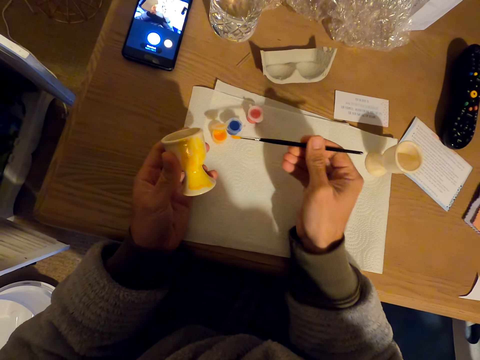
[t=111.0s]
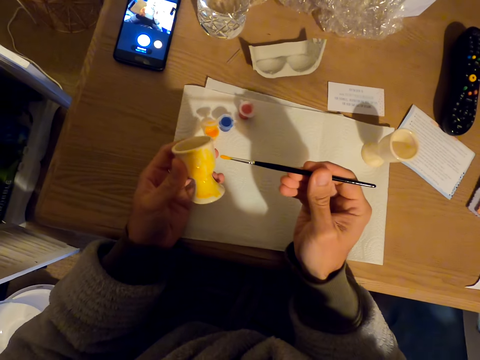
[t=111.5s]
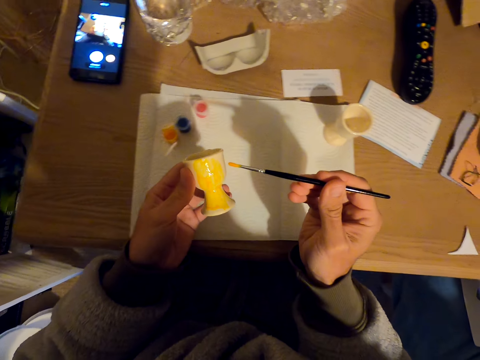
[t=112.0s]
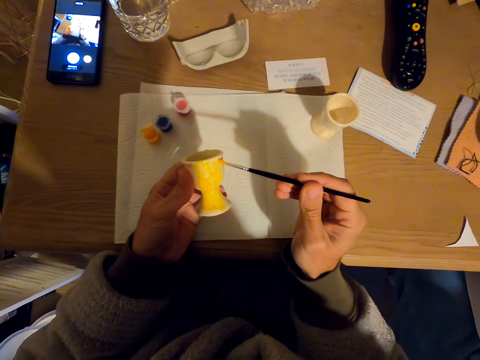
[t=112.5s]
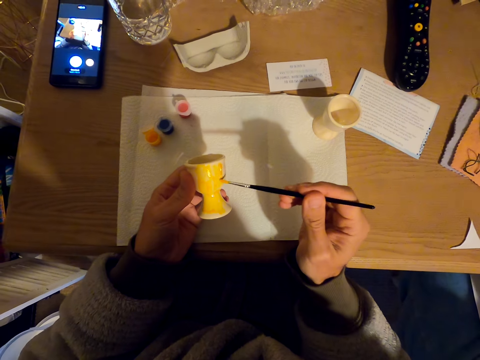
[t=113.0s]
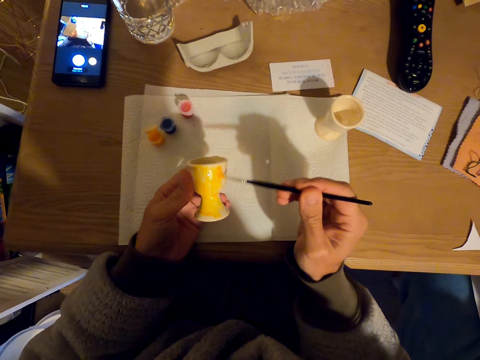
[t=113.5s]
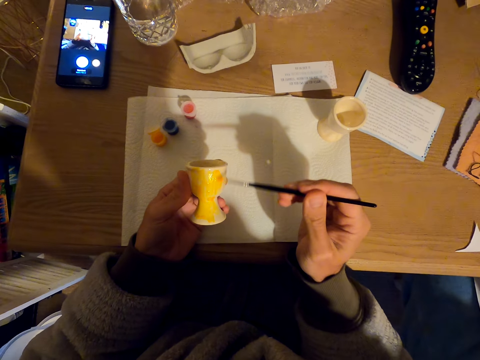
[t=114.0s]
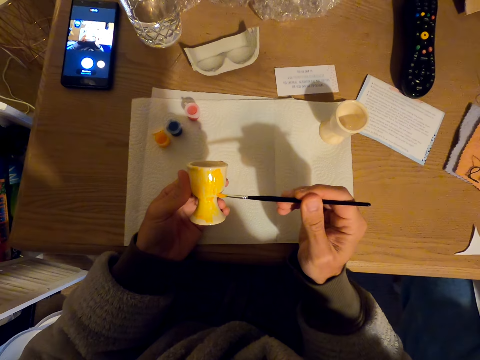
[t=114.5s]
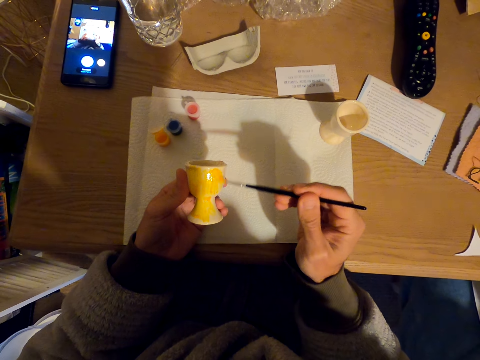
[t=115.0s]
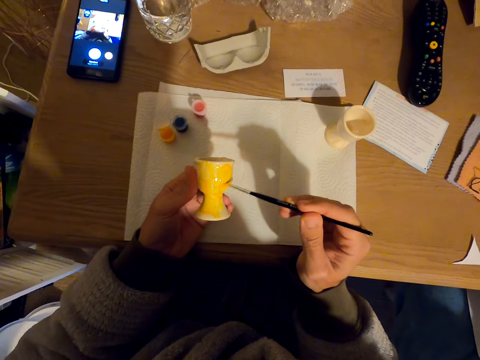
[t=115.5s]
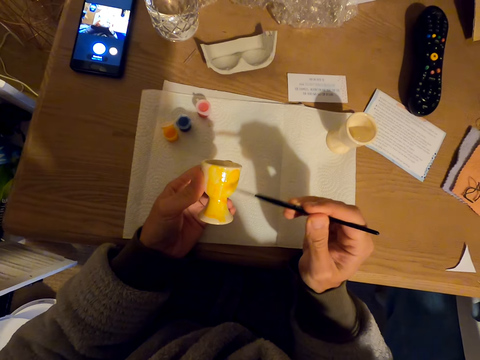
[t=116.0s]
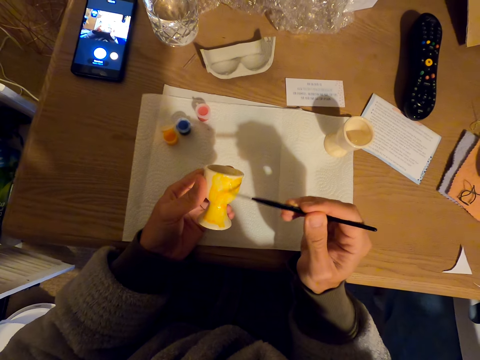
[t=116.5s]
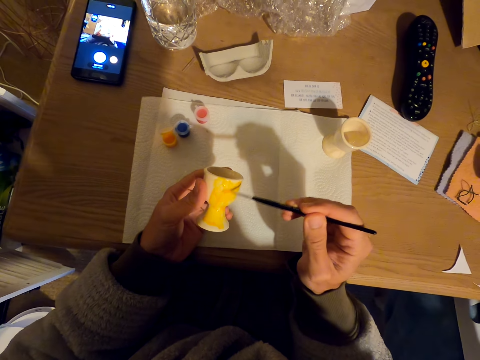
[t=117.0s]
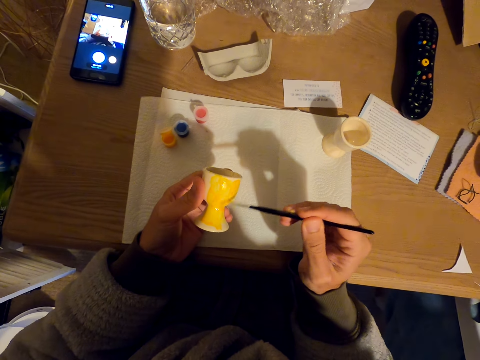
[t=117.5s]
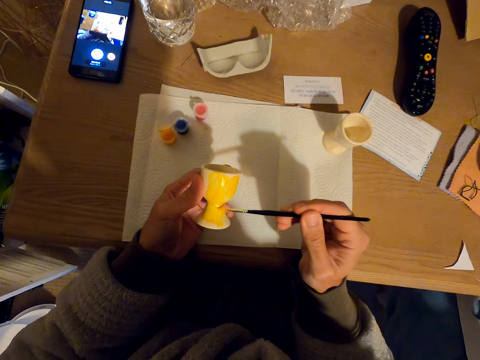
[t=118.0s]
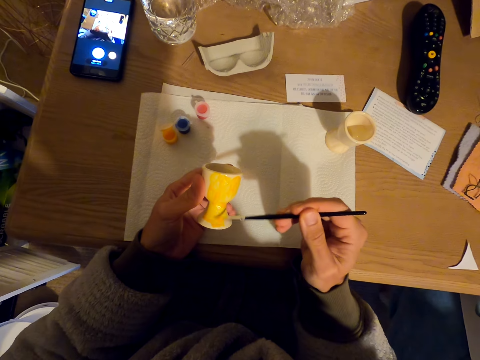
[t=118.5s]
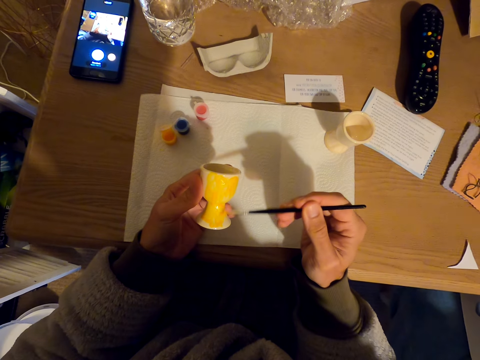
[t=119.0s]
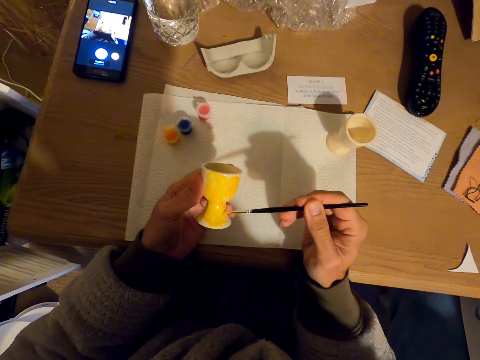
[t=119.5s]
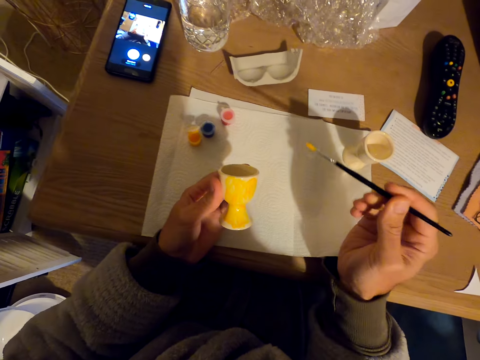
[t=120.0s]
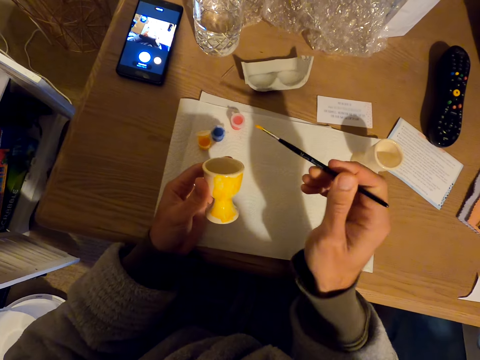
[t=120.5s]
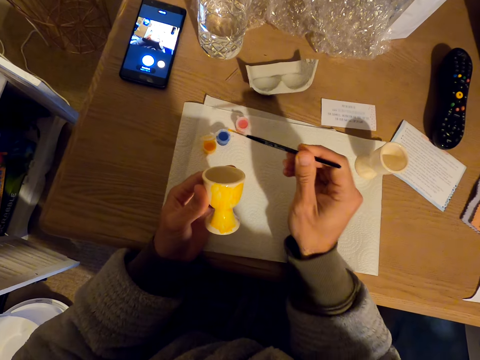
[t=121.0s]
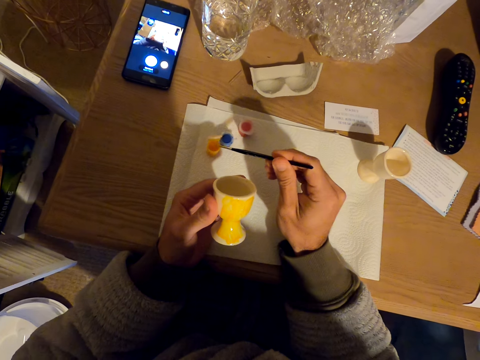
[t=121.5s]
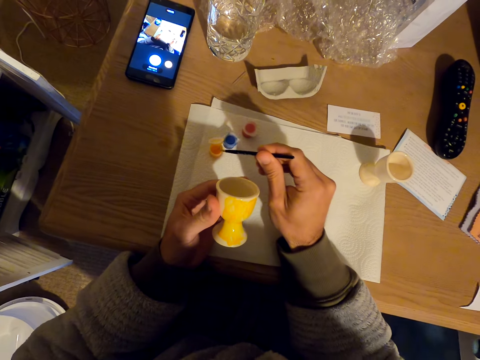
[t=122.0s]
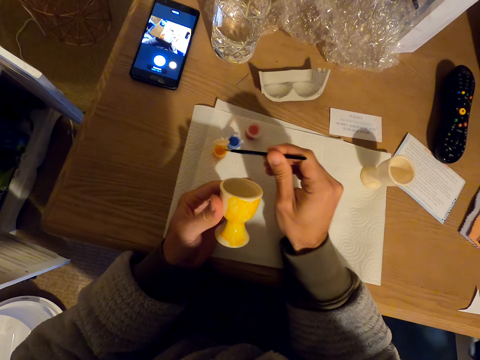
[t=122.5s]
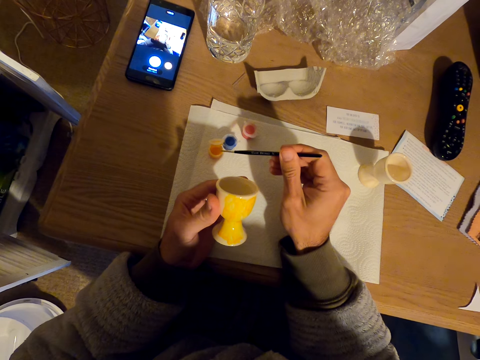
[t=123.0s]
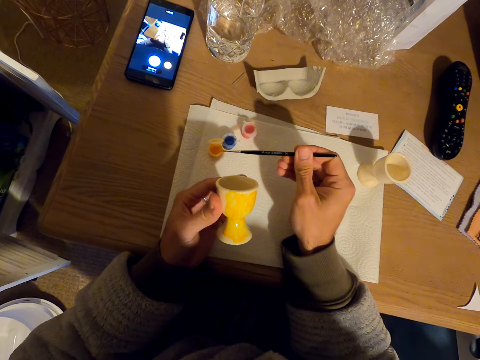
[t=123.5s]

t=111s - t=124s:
The camera wearer moves the molded cup. They paint the molded cup with a brush. They dip the paint brush in paint.

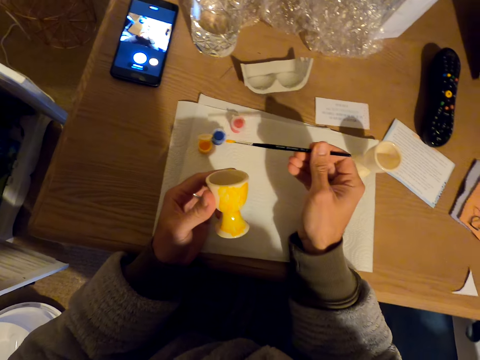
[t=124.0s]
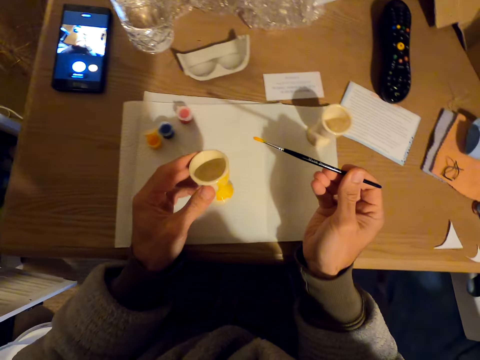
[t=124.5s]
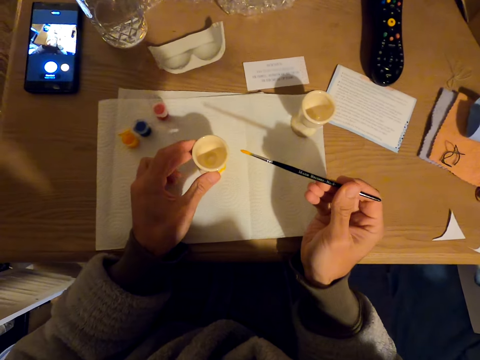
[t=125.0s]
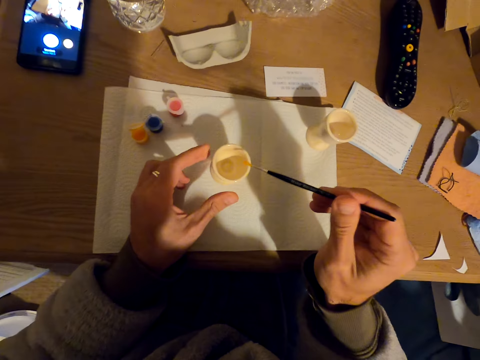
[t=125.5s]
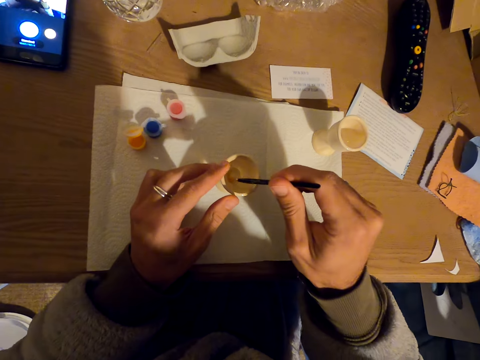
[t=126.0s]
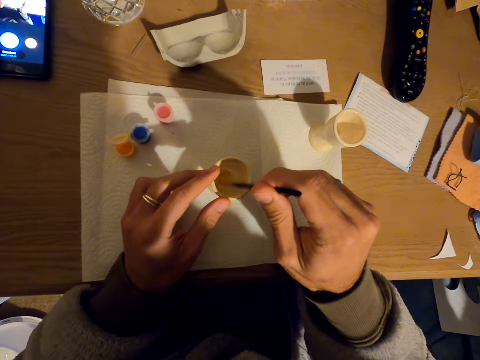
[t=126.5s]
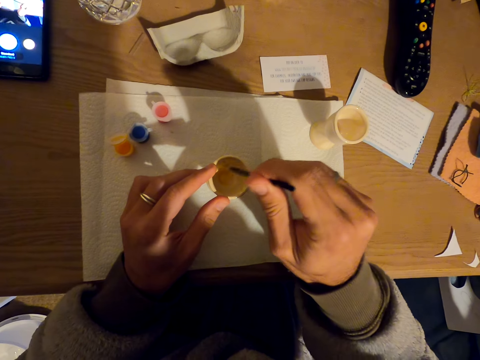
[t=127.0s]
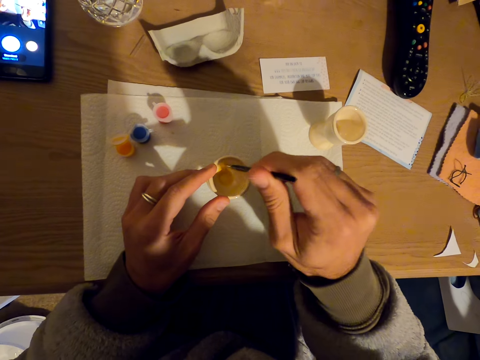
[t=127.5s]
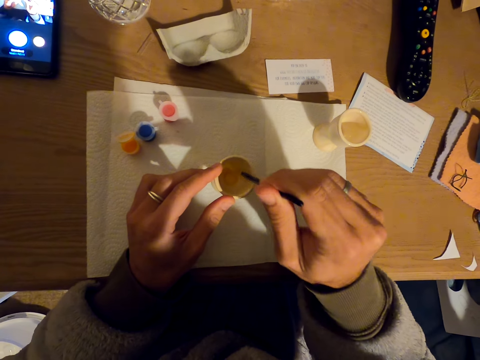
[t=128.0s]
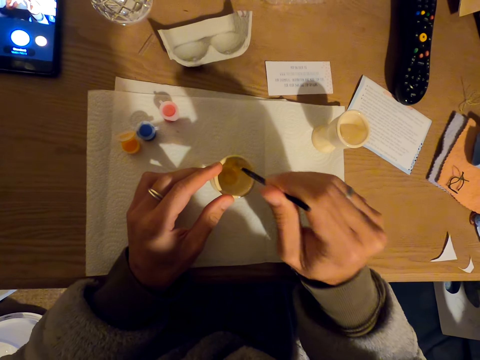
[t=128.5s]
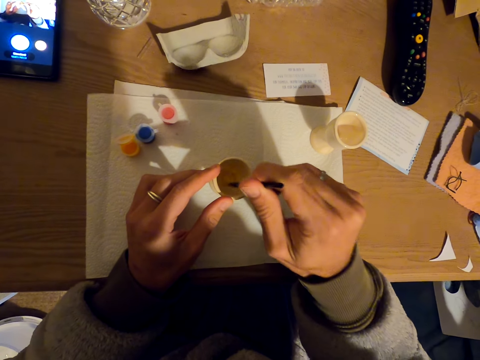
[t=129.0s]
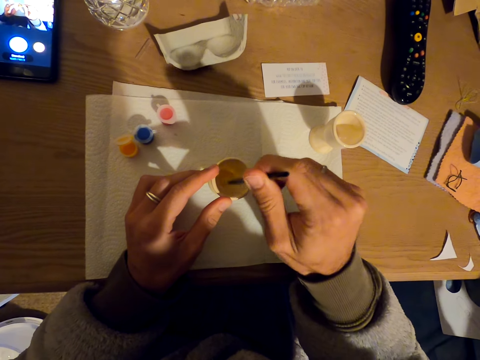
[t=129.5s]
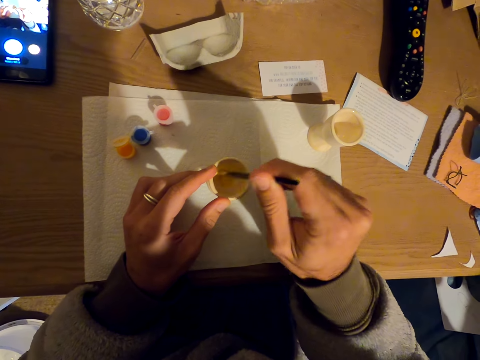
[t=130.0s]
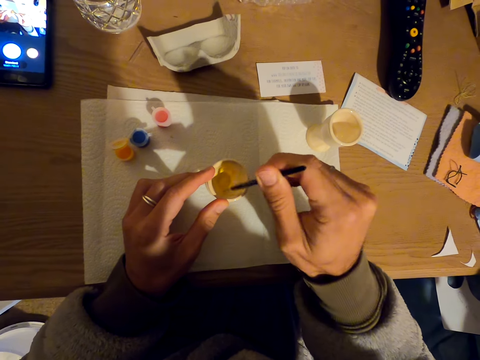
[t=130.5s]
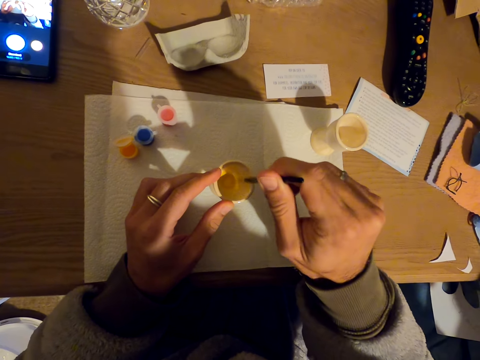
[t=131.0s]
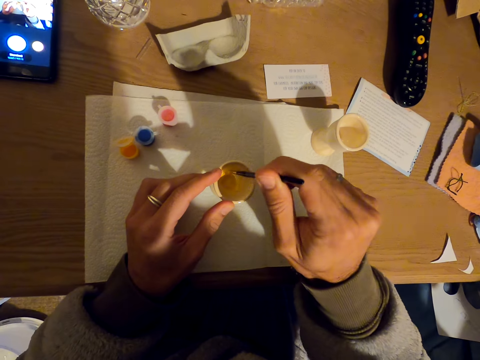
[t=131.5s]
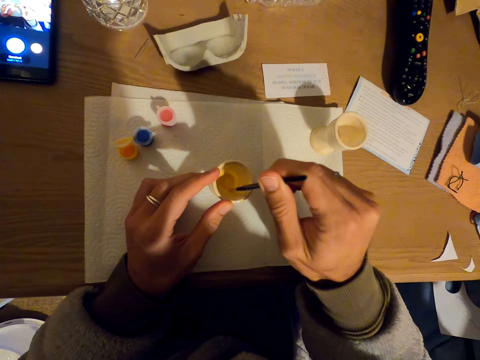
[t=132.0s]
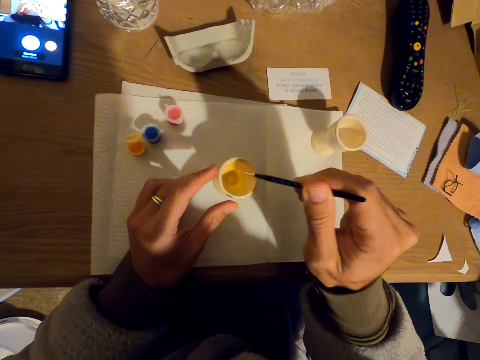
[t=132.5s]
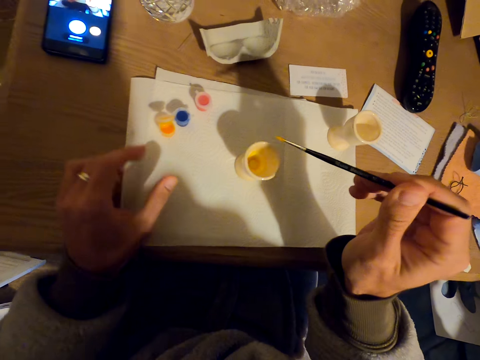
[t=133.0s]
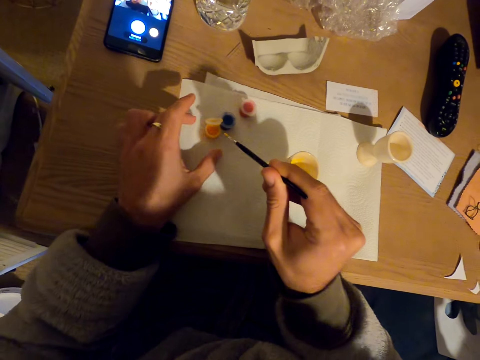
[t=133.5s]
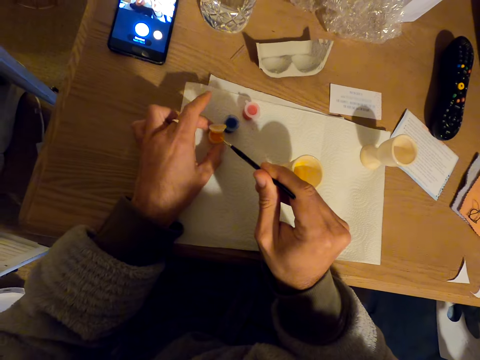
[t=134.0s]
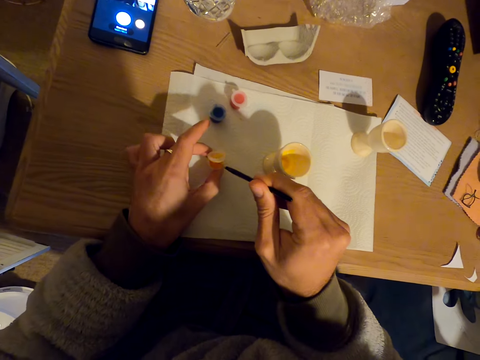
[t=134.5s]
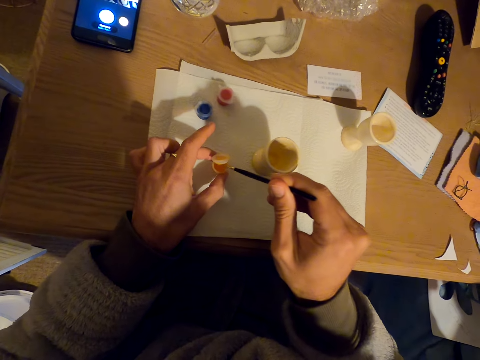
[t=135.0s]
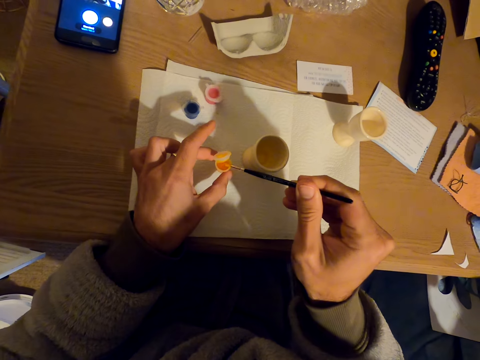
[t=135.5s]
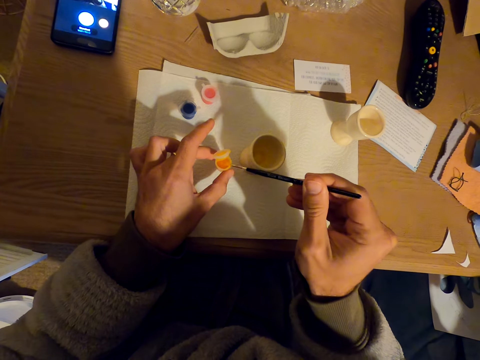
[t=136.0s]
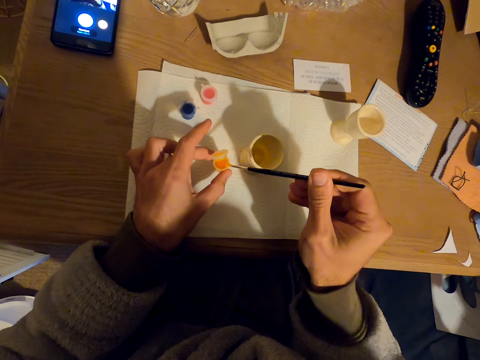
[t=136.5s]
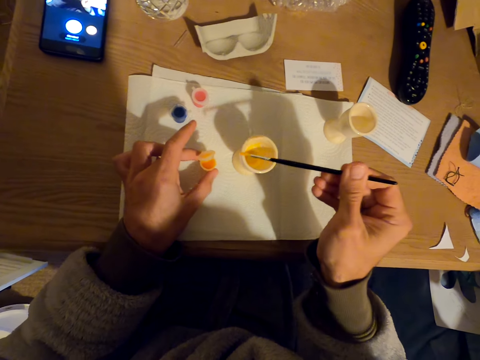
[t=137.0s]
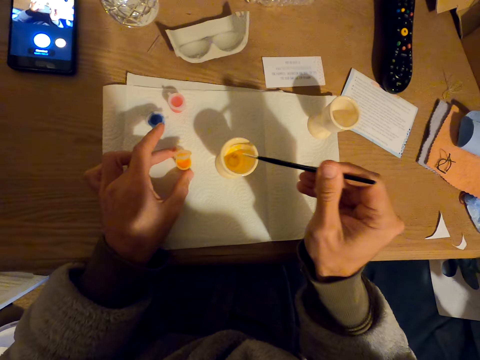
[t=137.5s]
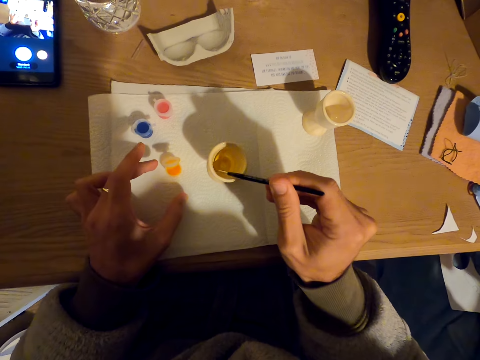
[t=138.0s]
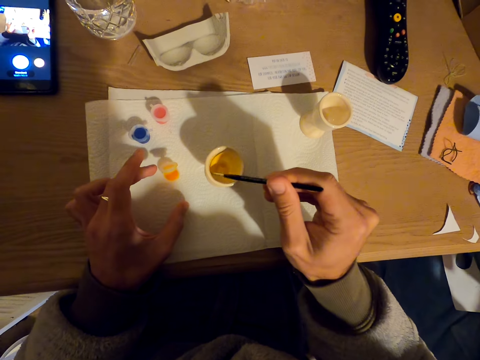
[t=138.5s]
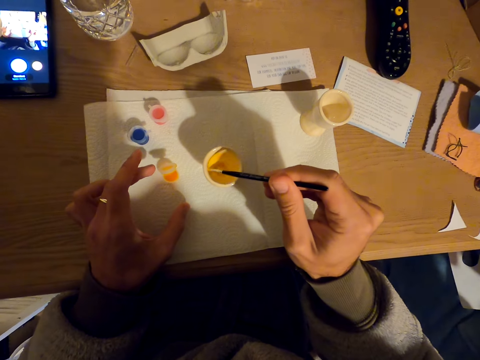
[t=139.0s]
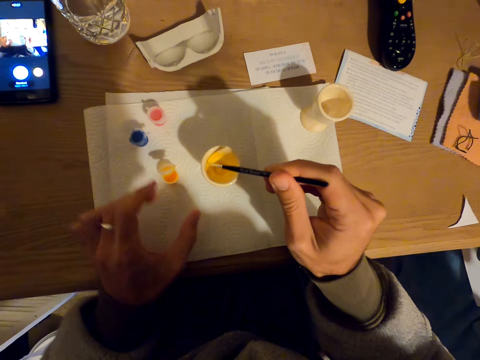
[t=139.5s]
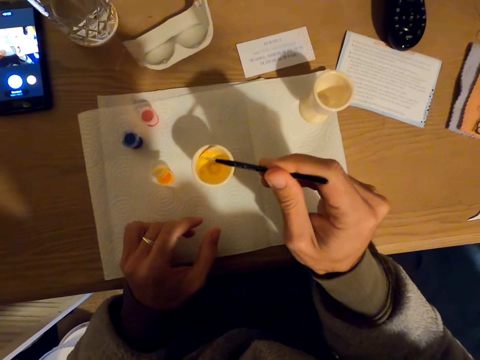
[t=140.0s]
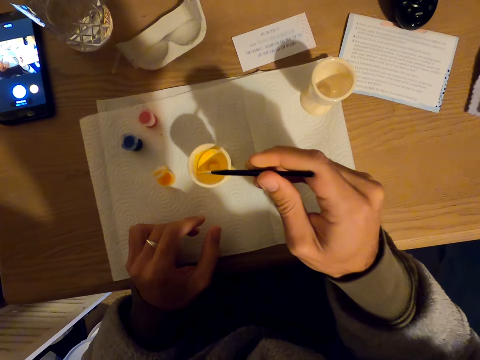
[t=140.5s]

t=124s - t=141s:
The camera wearer puts the tumbler on the table. They place the molded brush in a tissue. They paint the inside part of the tumbler with a brush. They pick up paint. They dip the brush in the container. They paint the inside part of the tumbler with the brush.
